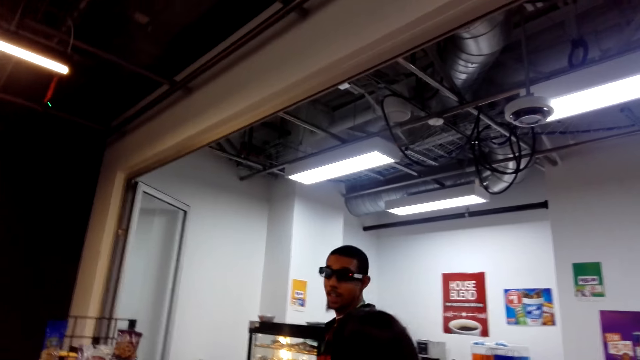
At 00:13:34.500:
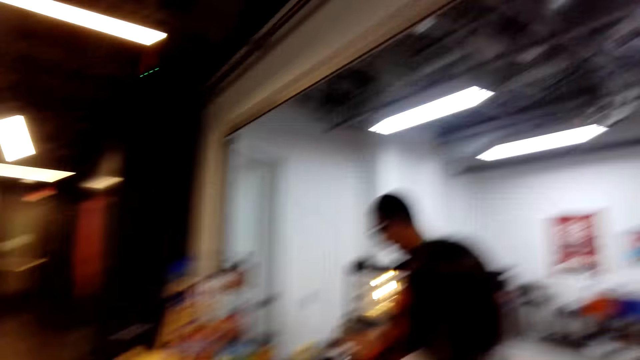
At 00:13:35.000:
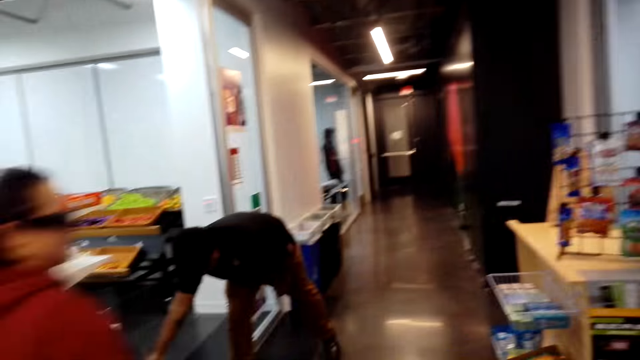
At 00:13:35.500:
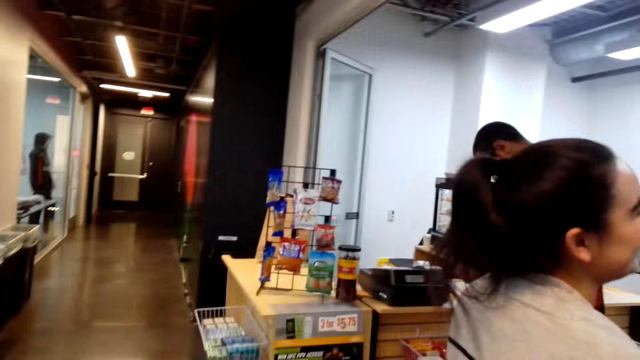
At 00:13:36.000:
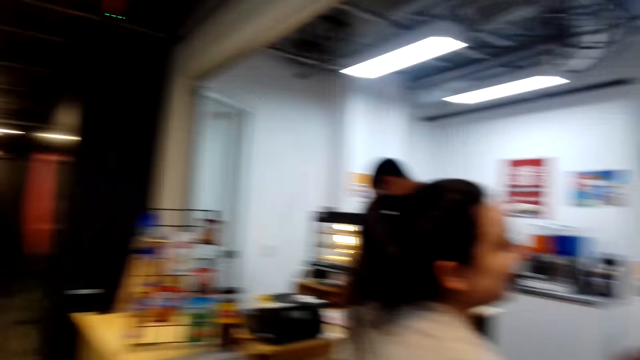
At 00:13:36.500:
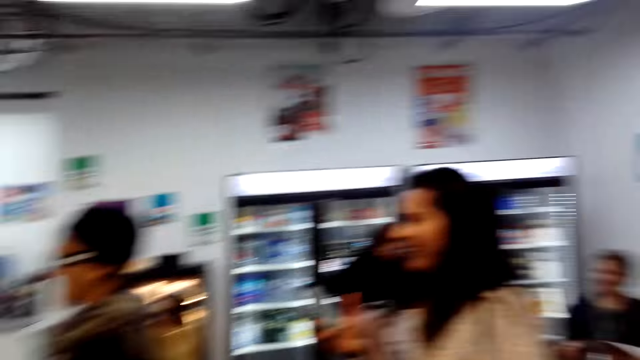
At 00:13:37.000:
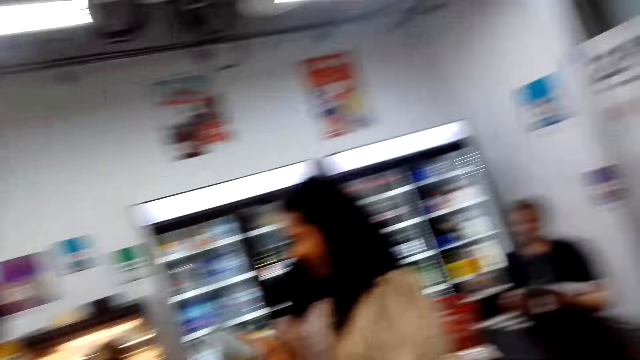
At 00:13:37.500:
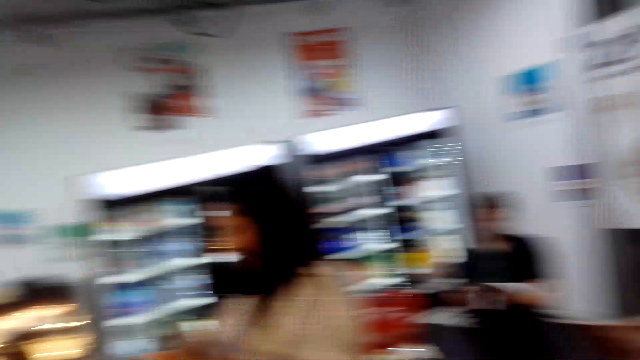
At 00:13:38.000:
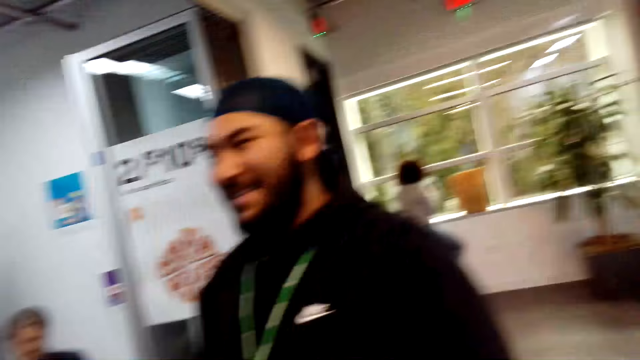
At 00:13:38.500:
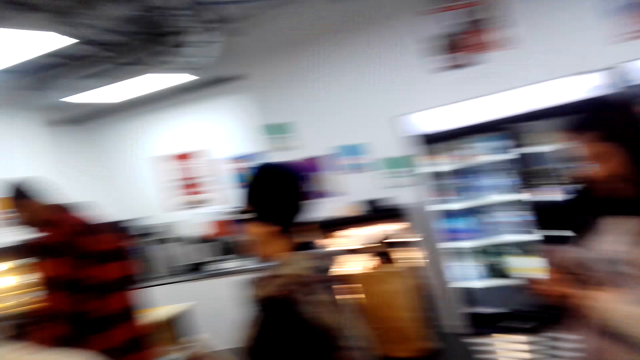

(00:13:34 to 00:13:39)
The camera wearer looks around the supermarket.

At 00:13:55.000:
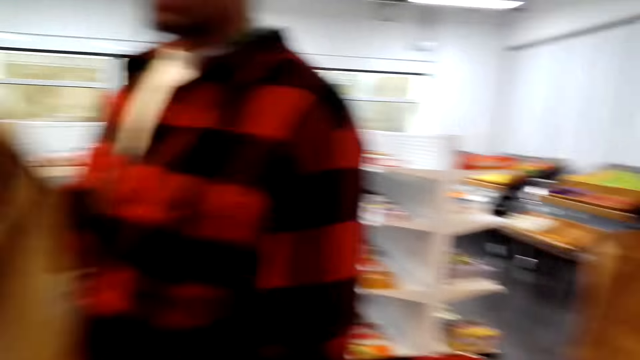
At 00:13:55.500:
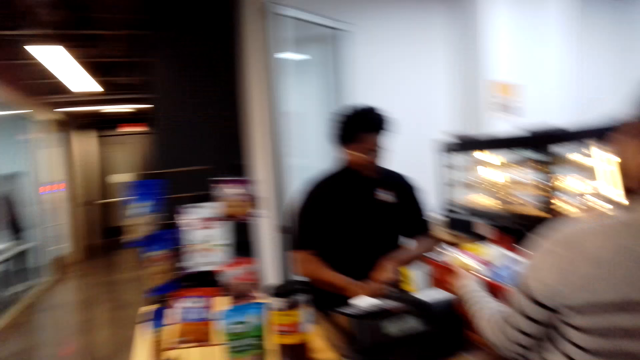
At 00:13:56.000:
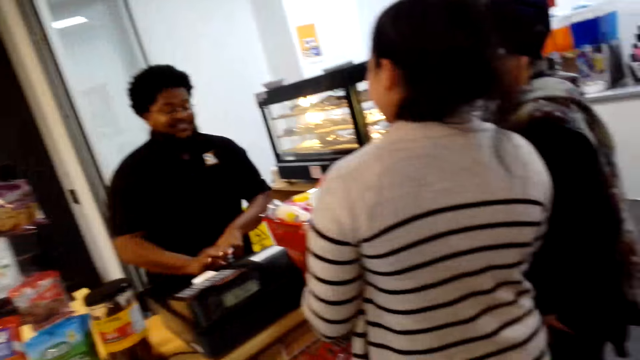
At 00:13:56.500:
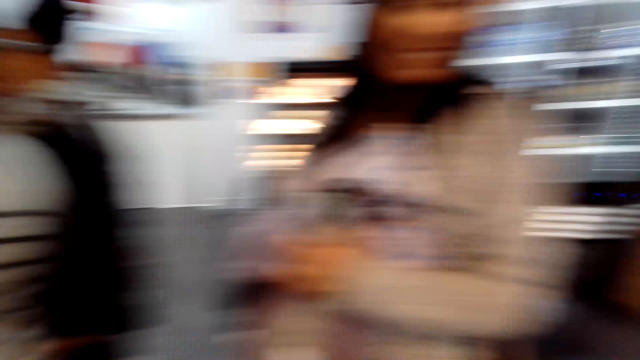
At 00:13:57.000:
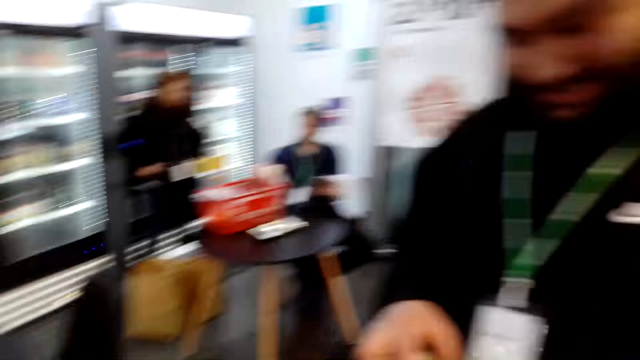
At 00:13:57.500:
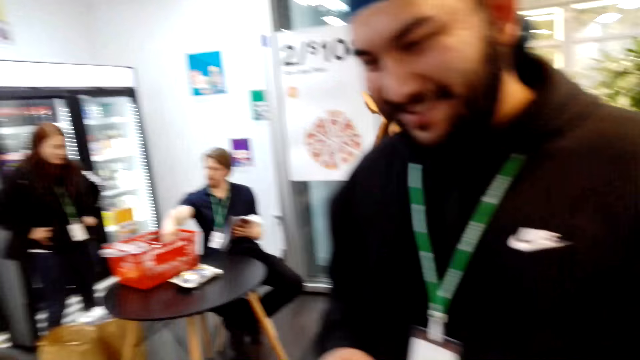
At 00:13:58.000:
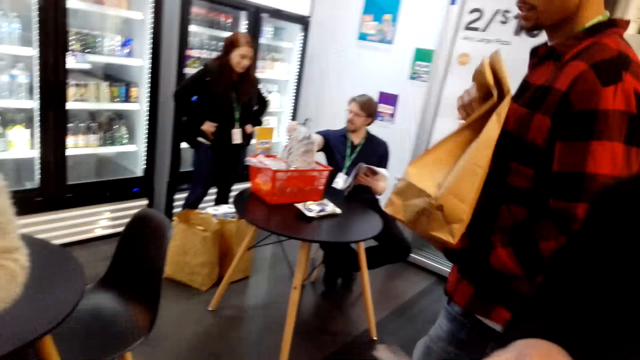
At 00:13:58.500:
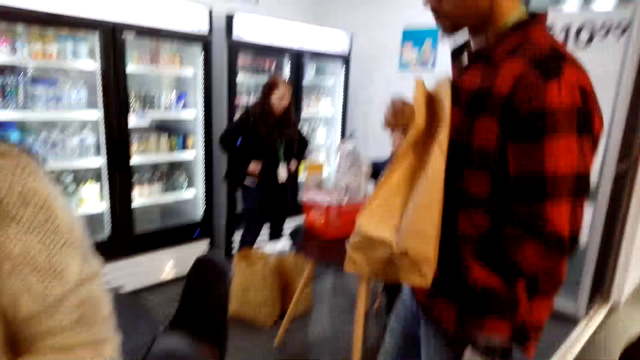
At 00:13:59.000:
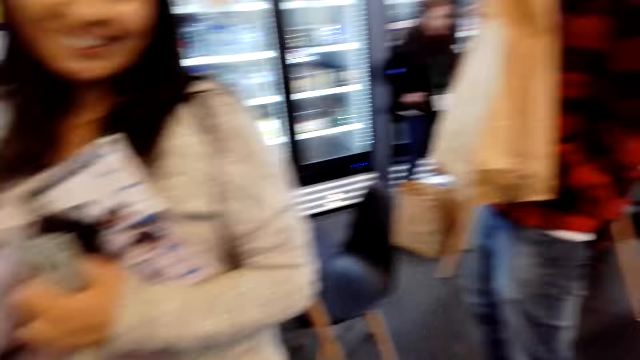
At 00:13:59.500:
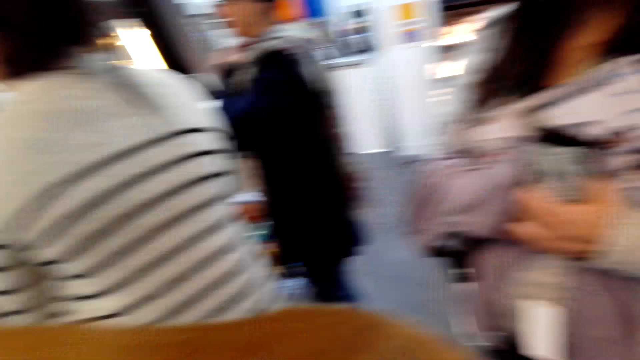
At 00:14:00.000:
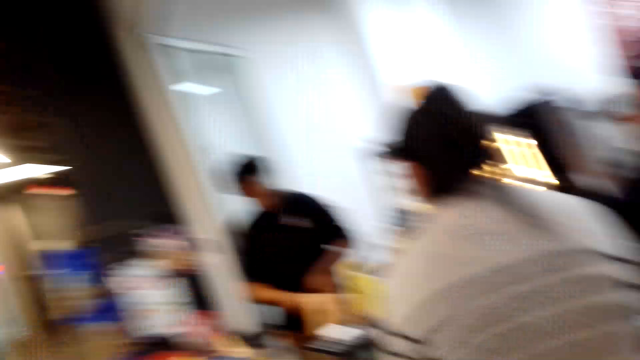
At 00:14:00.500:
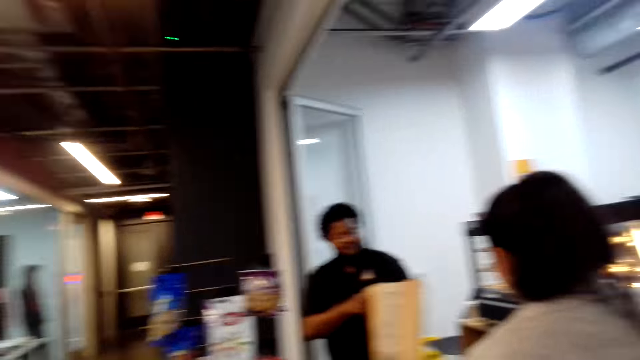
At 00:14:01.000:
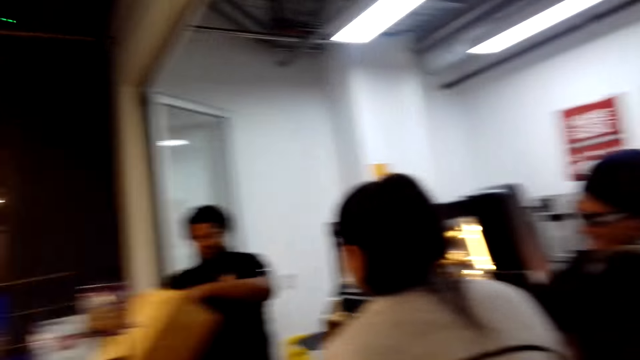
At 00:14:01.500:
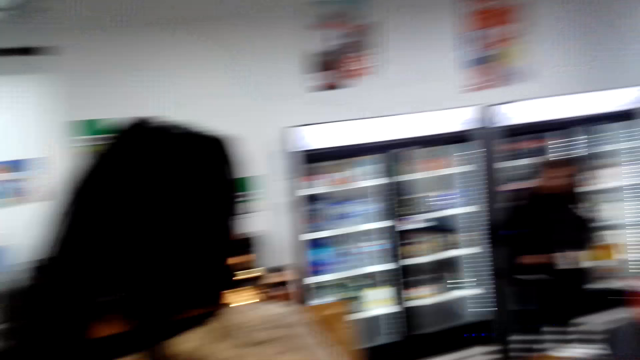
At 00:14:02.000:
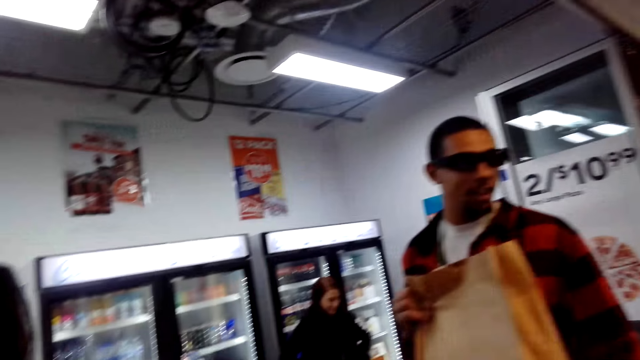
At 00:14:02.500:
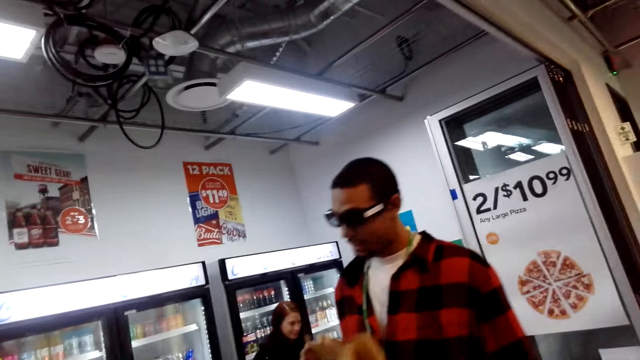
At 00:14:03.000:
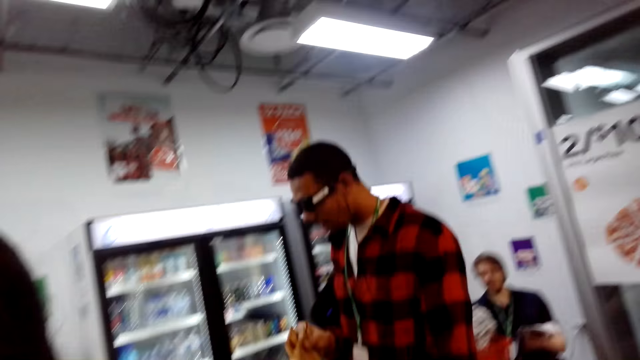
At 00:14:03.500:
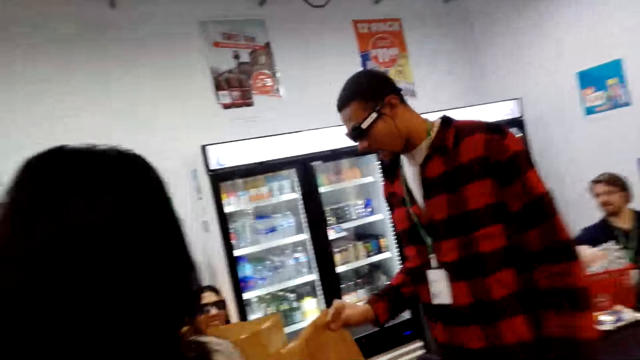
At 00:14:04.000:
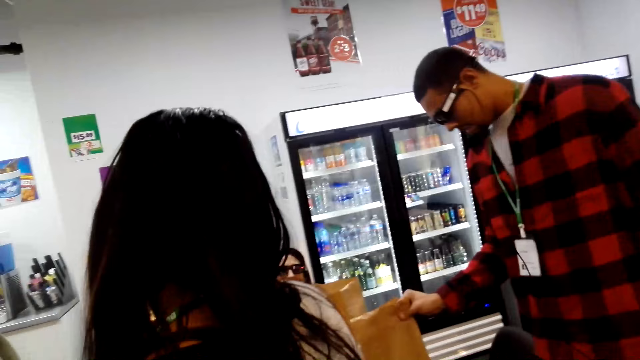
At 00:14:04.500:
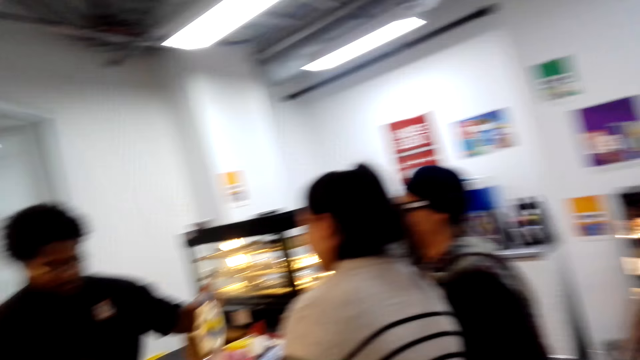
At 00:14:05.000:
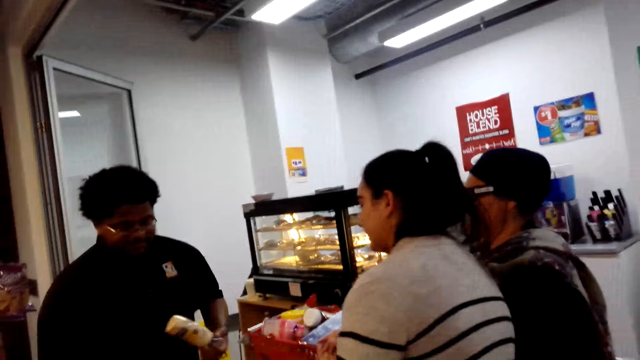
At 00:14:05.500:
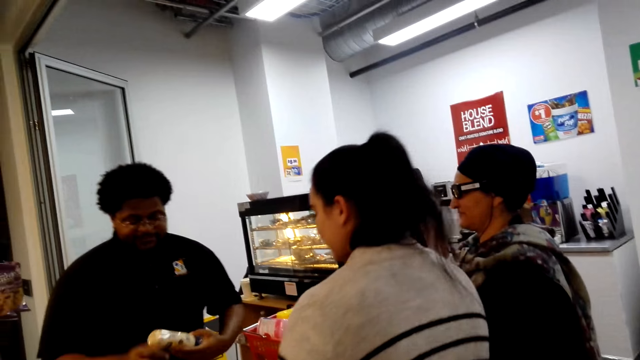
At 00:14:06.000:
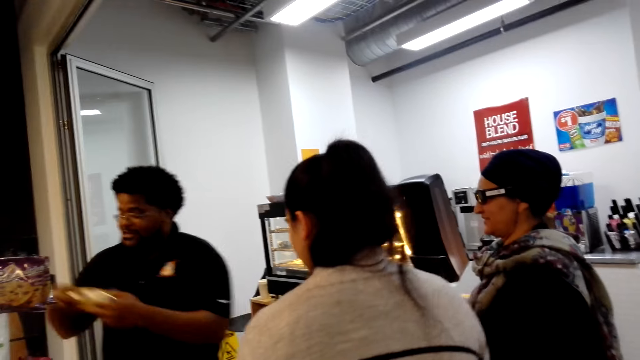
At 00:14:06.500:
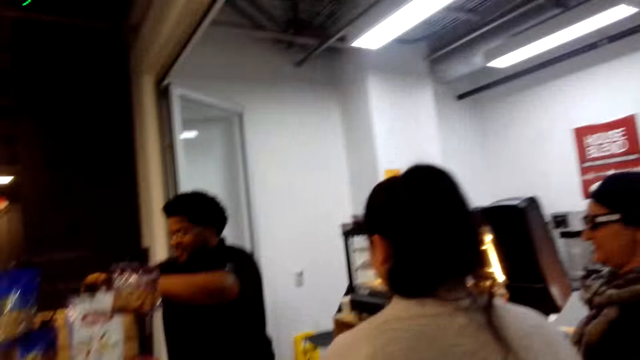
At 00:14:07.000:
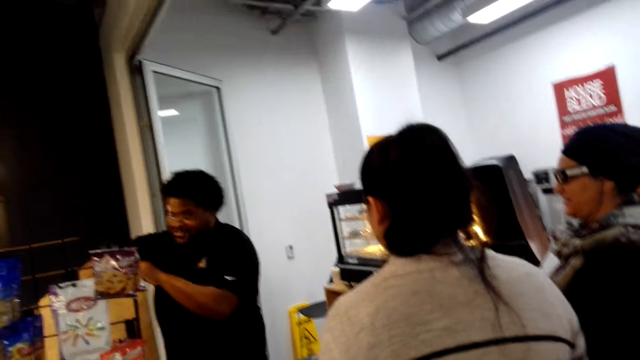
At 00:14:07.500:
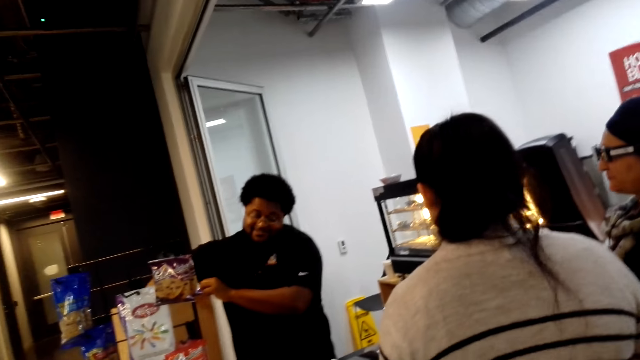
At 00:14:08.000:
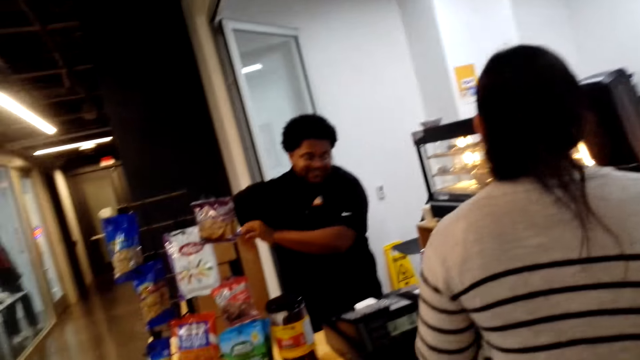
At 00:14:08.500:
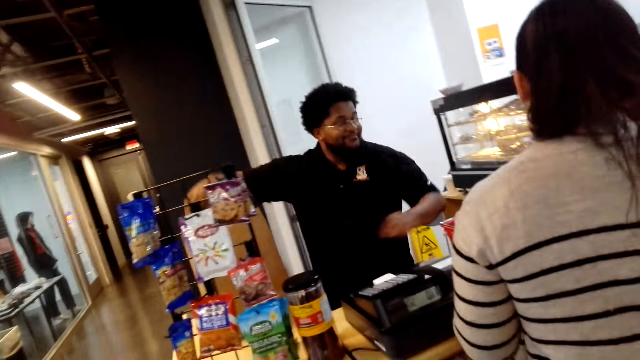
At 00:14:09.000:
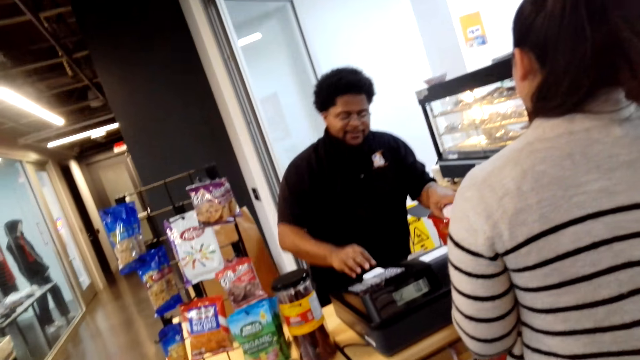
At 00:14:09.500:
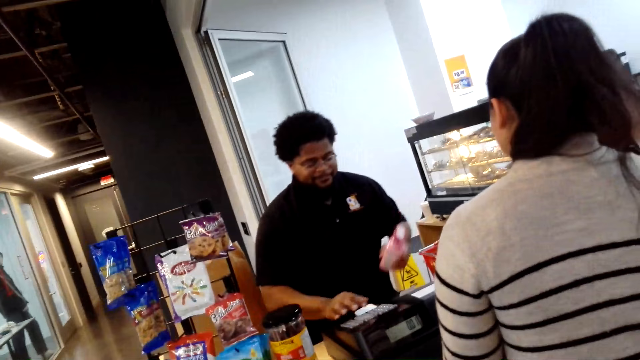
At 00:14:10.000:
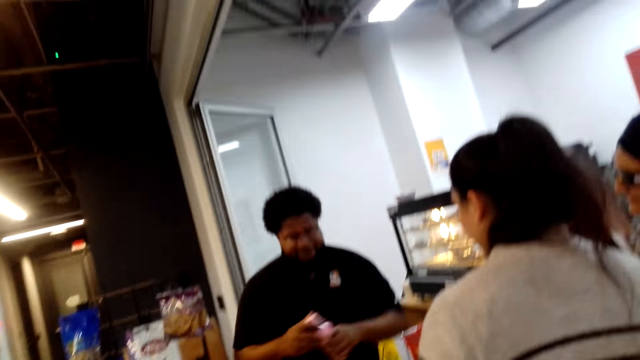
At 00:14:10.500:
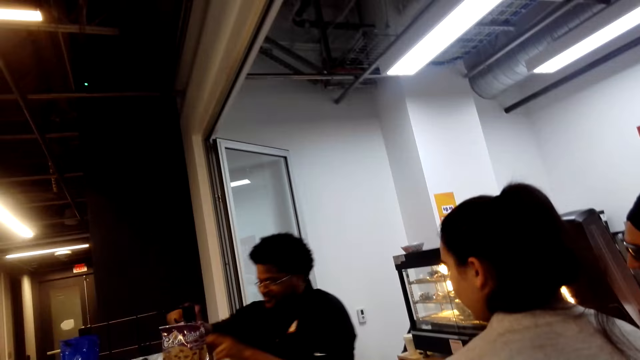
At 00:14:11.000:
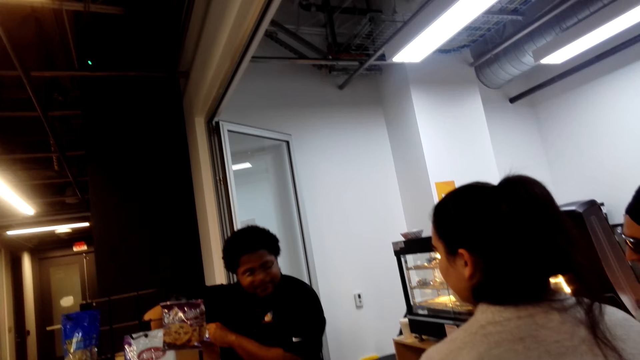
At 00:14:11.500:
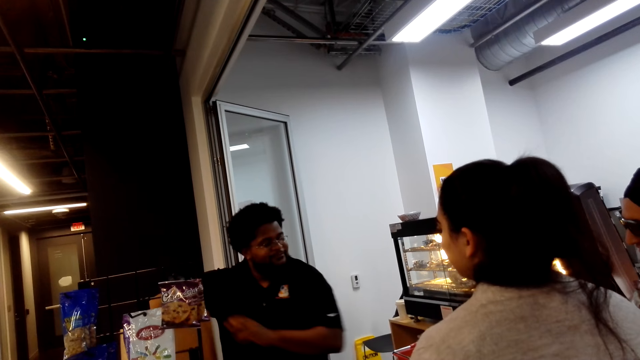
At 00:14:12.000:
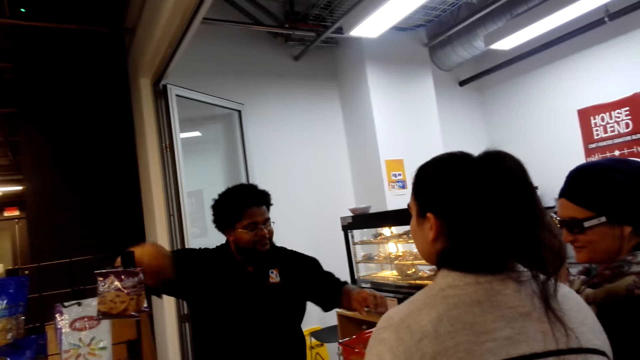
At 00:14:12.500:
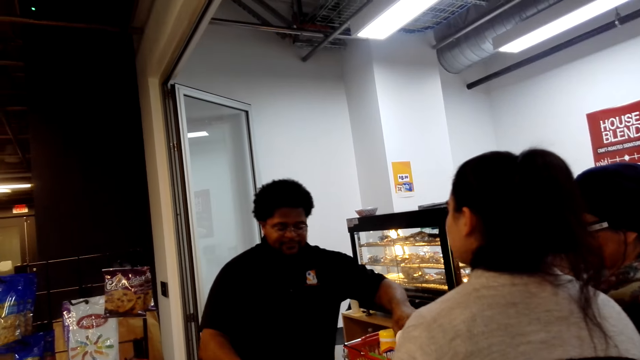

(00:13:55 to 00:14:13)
The camera wearer turns back. They look around the supermarket. They look forward. They turn back. They turn back again. They look forward. They turn back. A man puts down a shopping bag. The camera wearer looks forward. Another man holds a bottle. The other man puts the bottle in the shopping bag, picks up the bottle, operates the billing machine and puts the bottle in the shopping bag.
